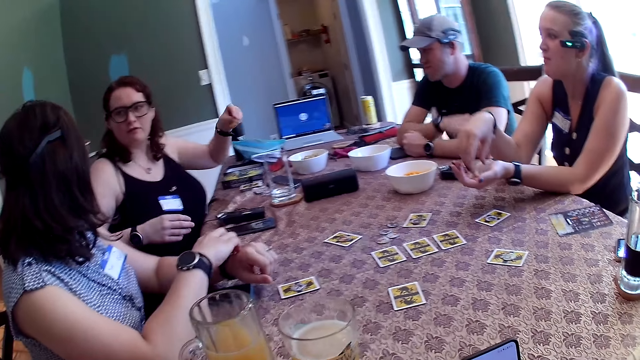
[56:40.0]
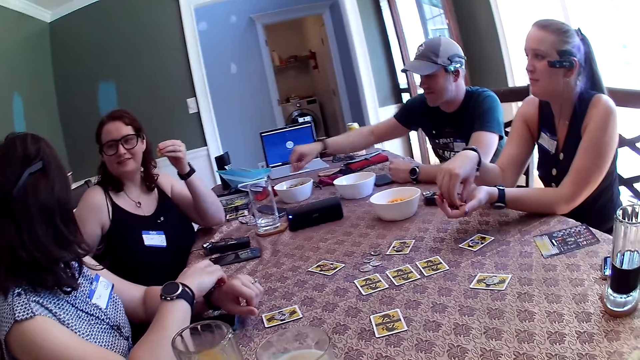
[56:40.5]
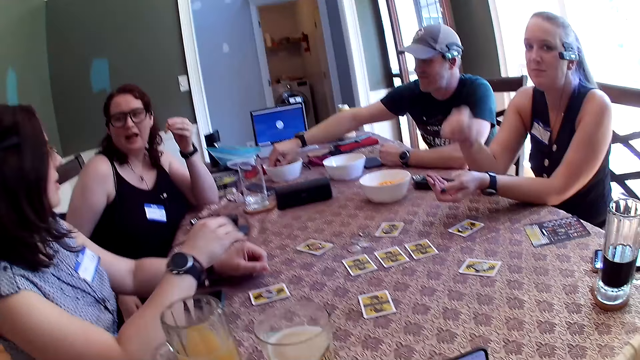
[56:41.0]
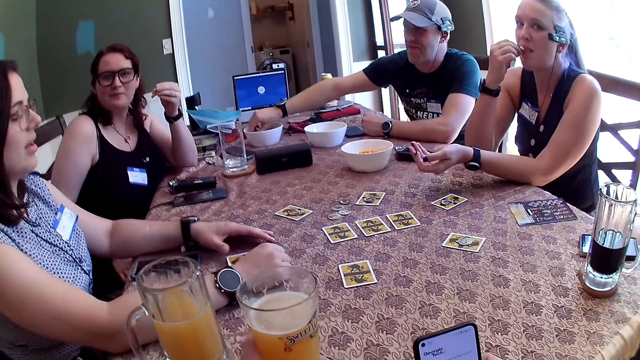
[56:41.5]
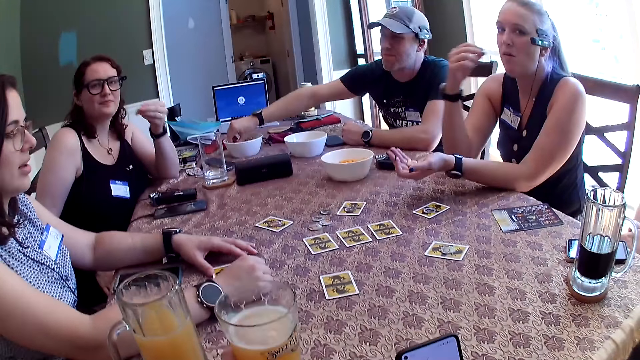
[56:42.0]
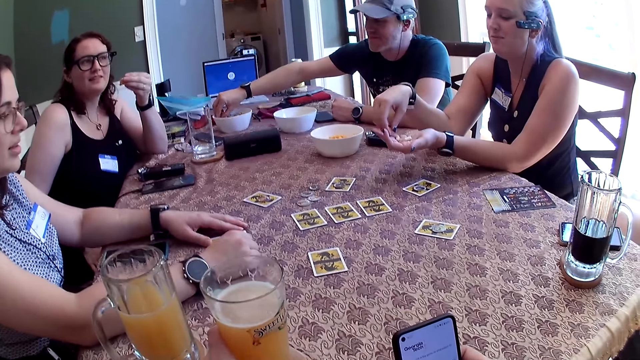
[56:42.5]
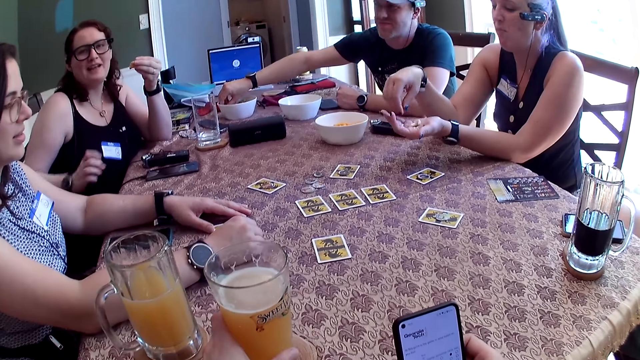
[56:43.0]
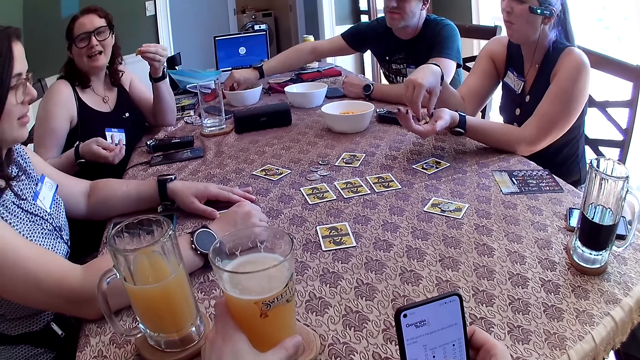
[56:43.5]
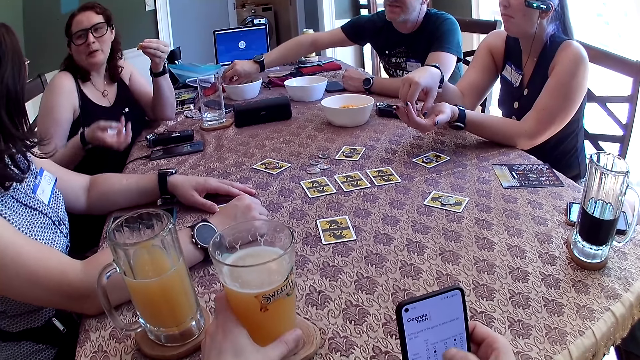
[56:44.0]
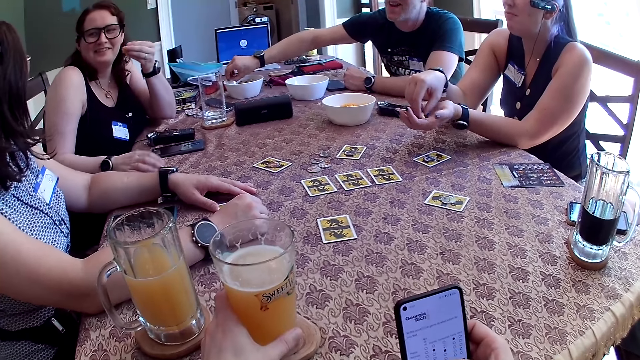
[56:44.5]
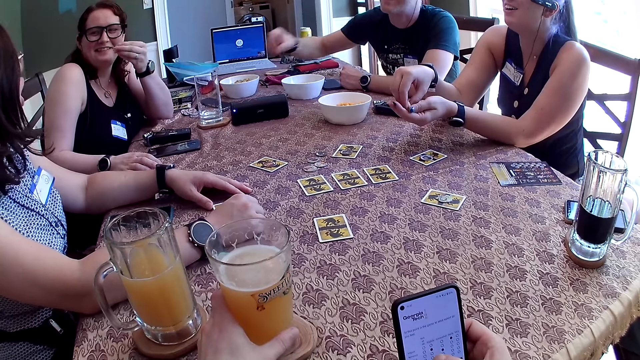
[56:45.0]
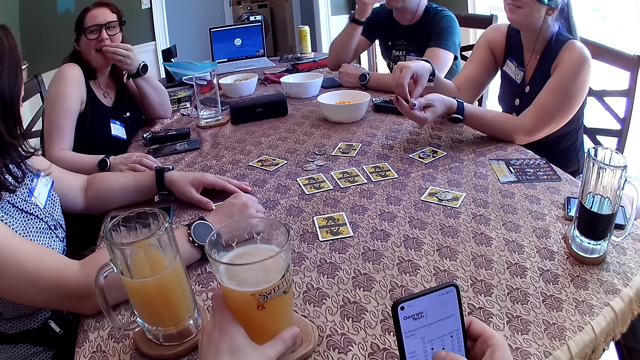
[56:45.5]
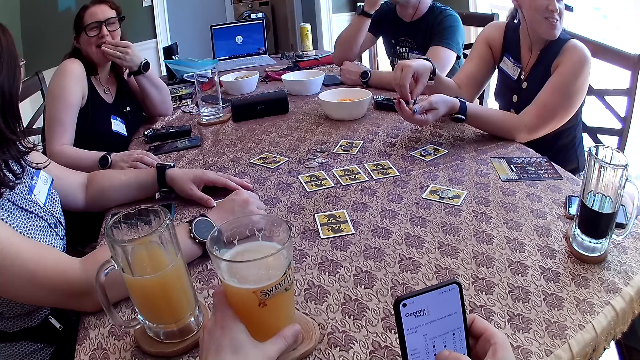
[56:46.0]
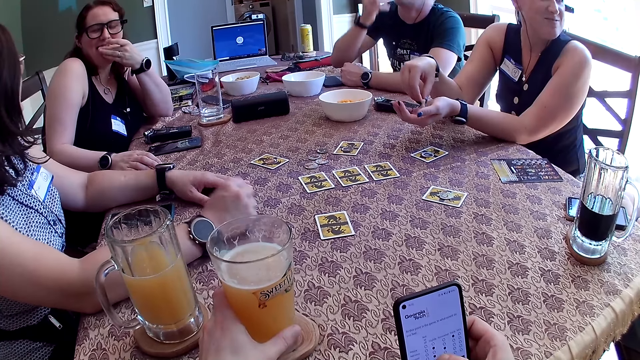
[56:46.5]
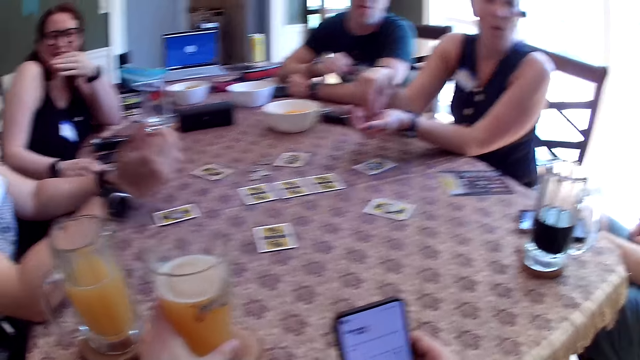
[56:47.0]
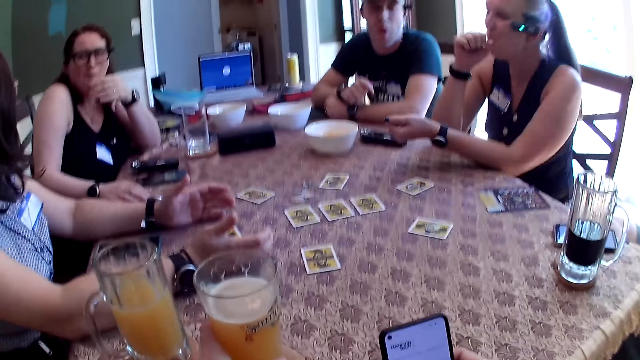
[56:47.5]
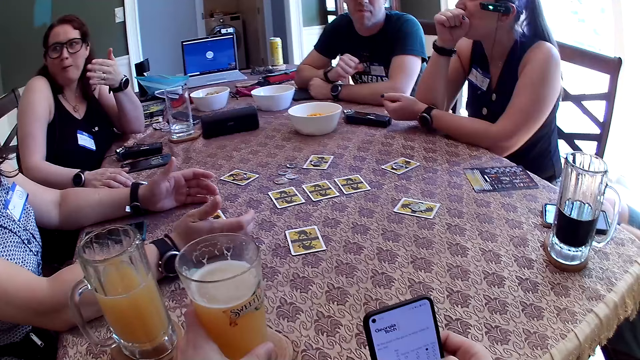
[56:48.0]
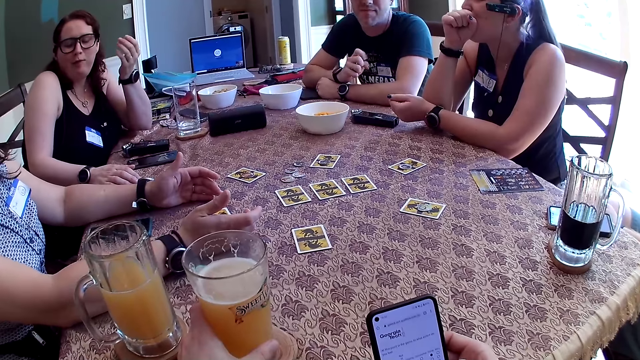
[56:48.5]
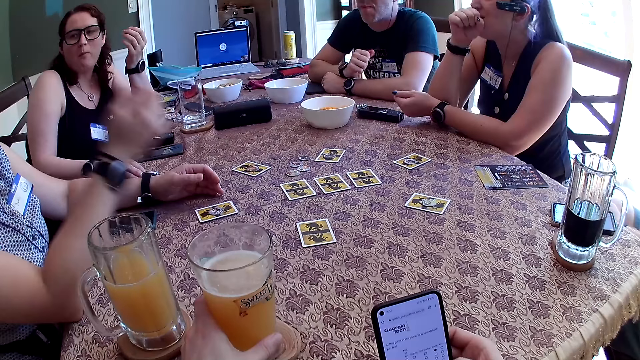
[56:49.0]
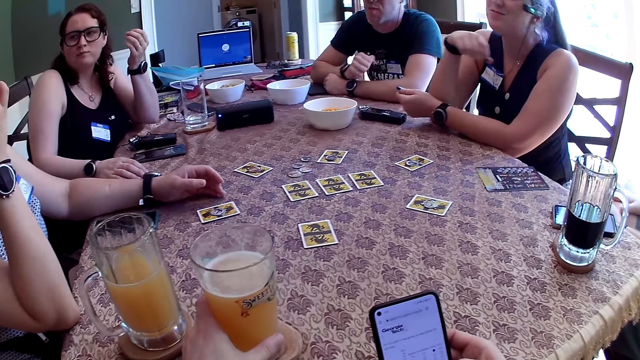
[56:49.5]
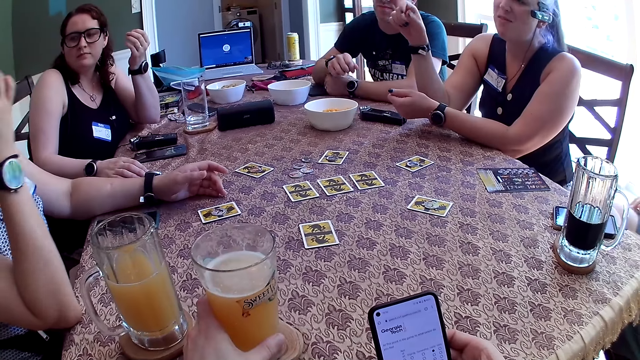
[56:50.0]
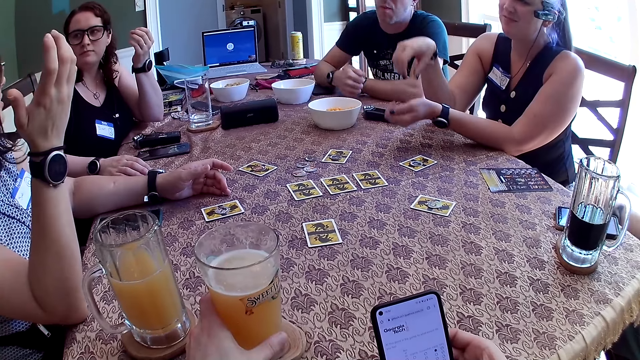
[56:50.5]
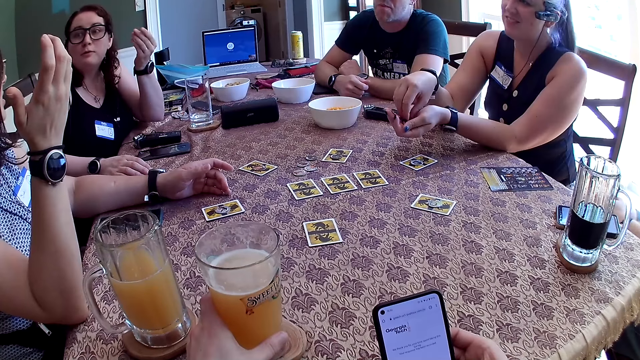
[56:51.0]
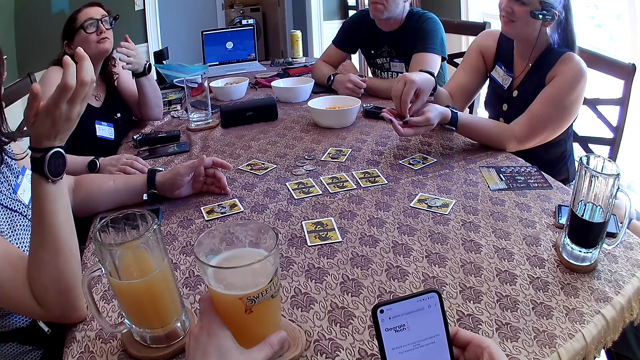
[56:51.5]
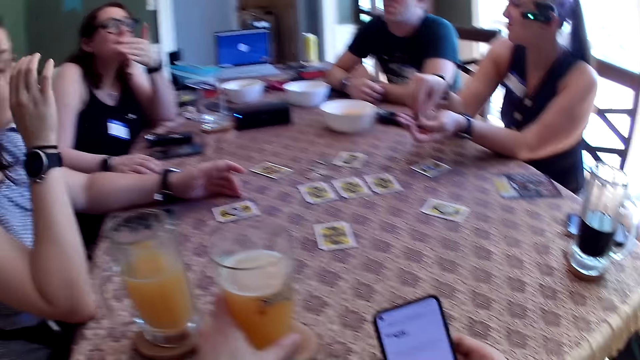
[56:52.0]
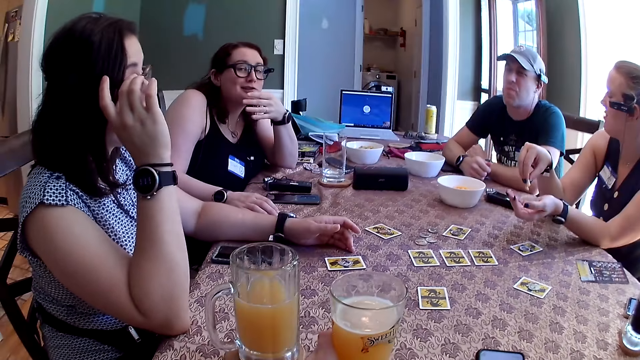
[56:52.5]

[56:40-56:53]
A woman eats snacks. The camera wearer holds a glass. The woman picks snacks. A man picks a cracker from the plate on the table with his right hand. The woman eats snacks. Another woman puts a hand on the table. The first woman picks snacks. A third woman eats the cracker in her left hand. The man eats the cracker in his right hand. The third woman eats the cracker with her left hand. The second woman points a finger. The man puts a hand on the table. The first woman puts a hand on the mouth. The third woman points fingers. The third woman converses with the second woman. Another man touches a leg. The second woman raises a hand. The first woman picks snacks.

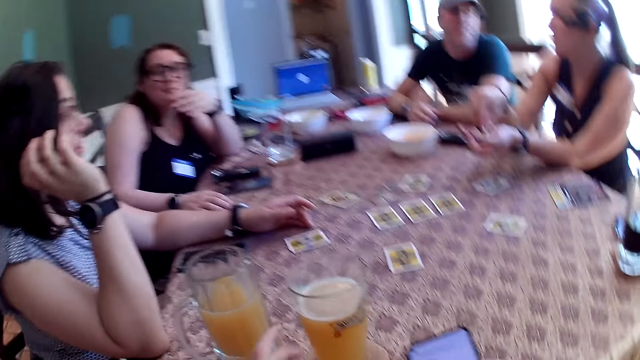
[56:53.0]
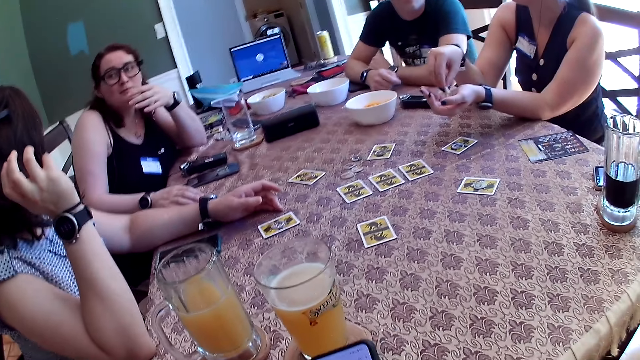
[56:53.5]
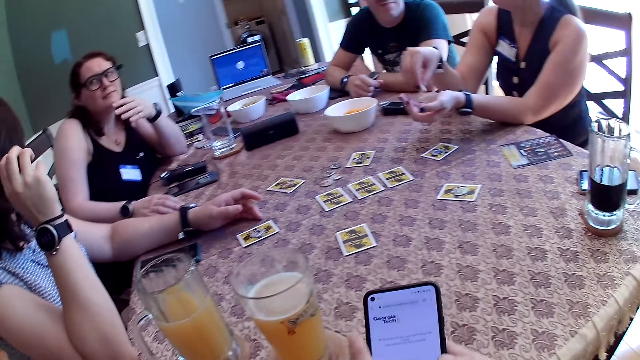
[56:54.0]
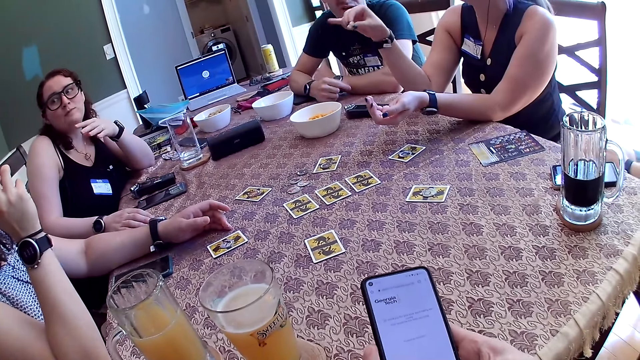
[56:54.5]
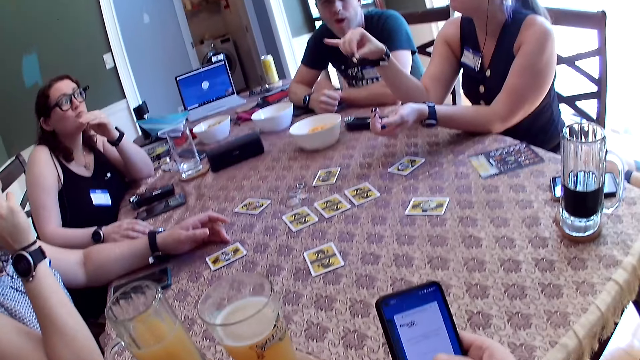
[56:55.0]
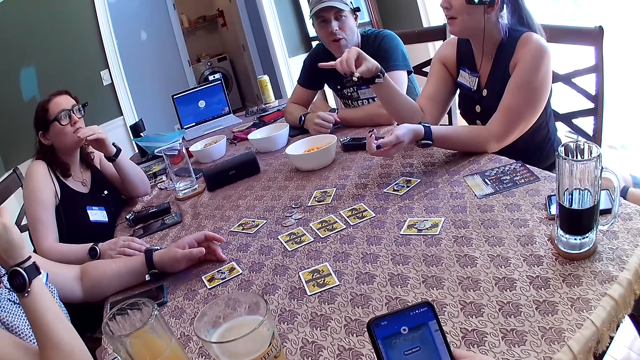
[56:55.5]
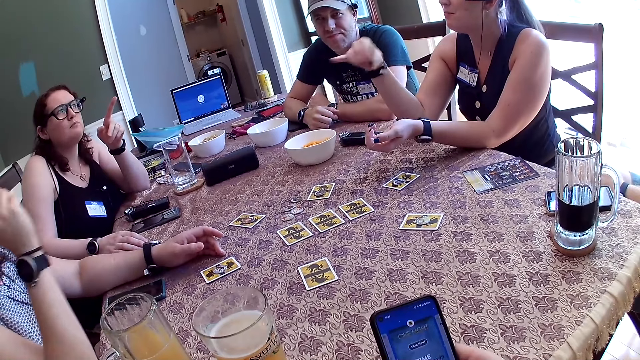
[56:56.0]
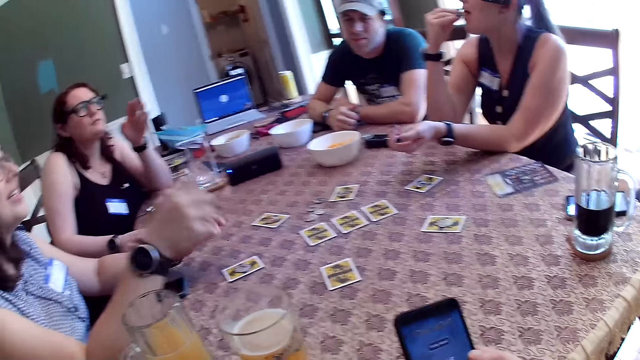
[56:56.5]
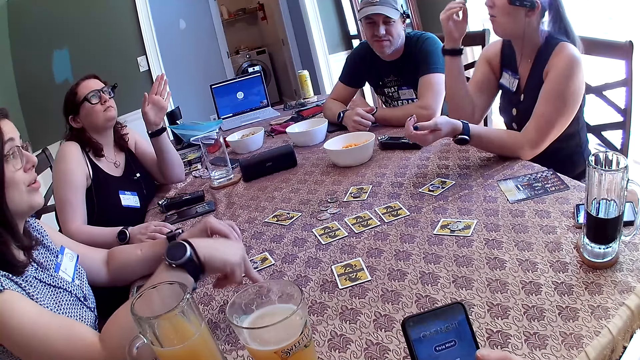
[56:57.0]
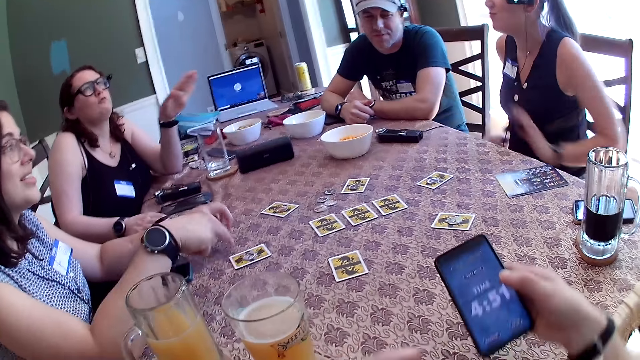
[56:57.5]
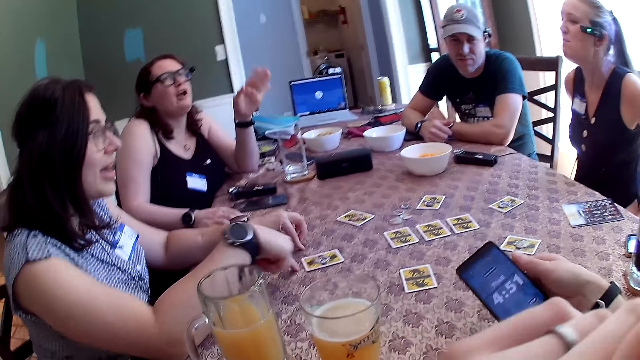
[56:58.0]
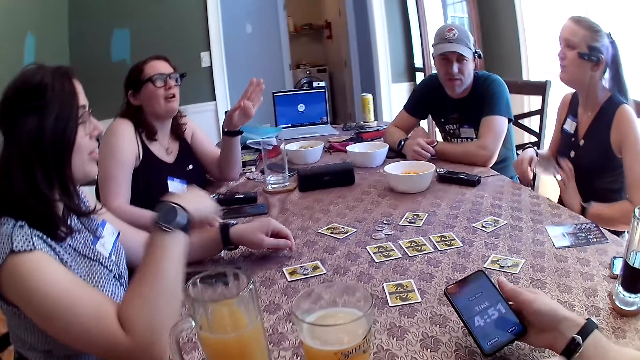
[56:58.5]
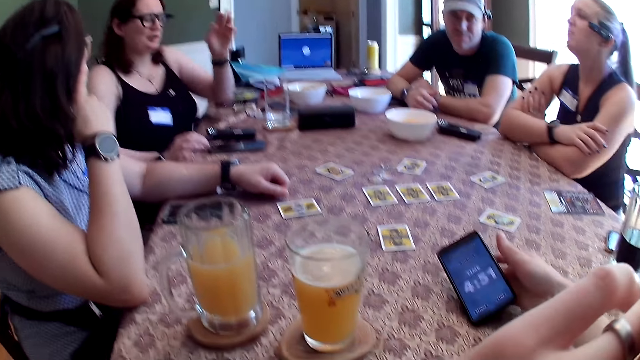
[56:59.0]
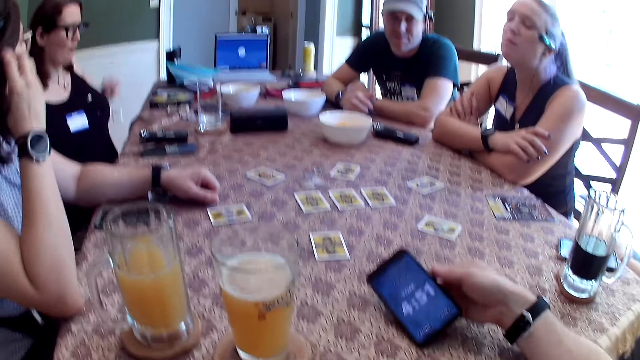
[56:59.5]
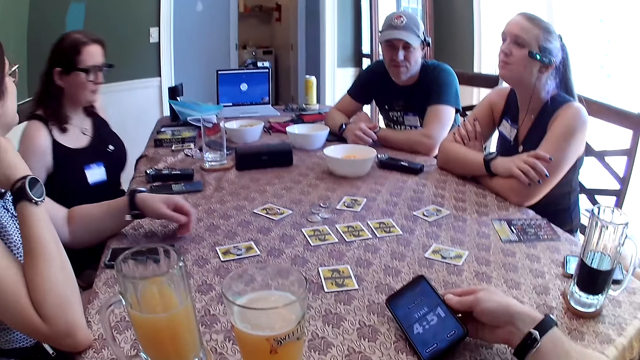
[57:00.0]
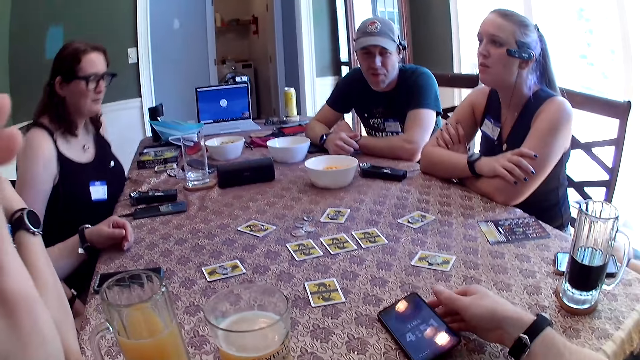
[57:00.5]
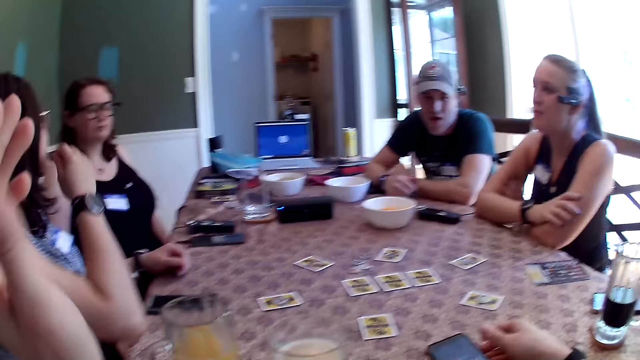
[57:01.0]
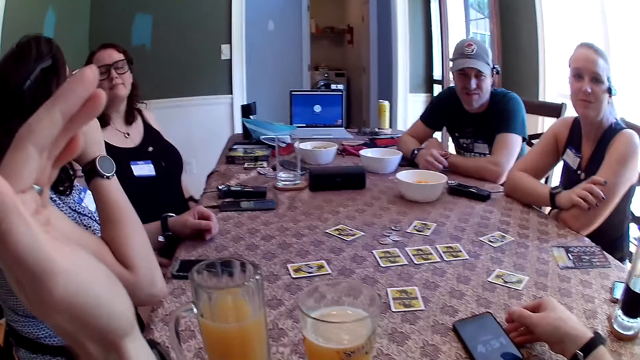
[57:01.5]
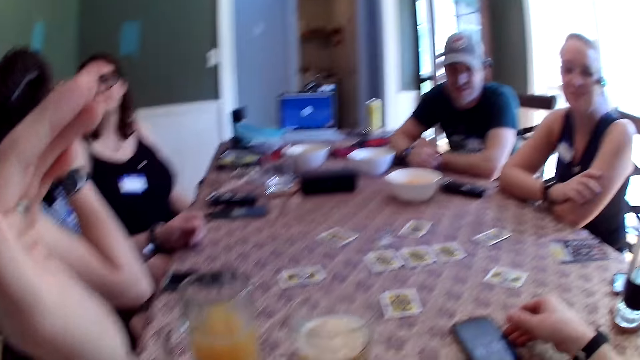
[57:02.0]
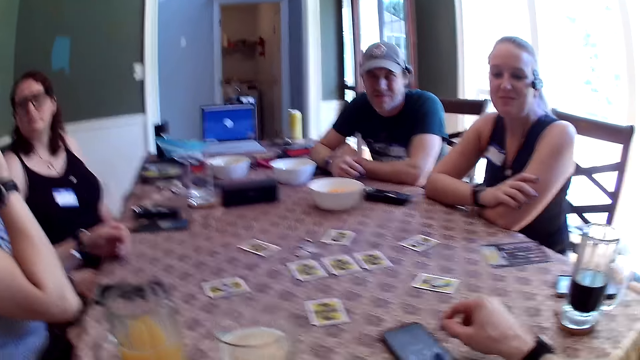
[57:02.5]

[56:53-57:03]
A woman touches glasses. The camera wearer removes a hand from a glass. Another woman points towards a third woman. The third woman points fingers. The second woman eats the cracker with her right hand. The first woman points a finger and places her right hand on the table. The second woman puts hands on legs and puts hands on the table. The first woman touches hair. The third woman moves. The camera wearer places the phone on the table with his right hand. He points fingers.
